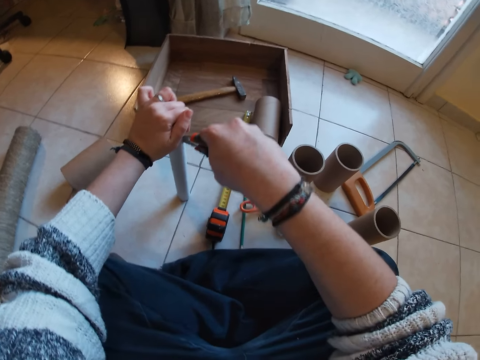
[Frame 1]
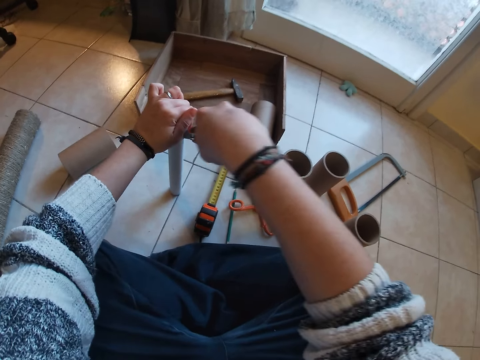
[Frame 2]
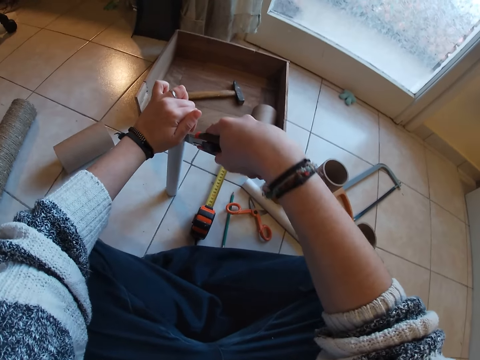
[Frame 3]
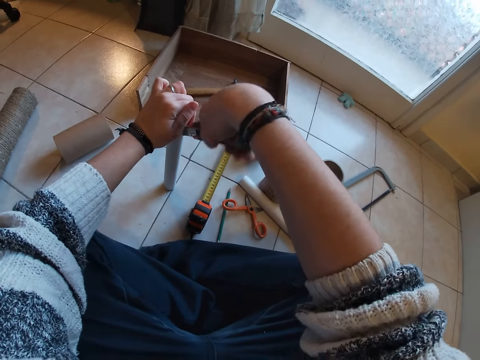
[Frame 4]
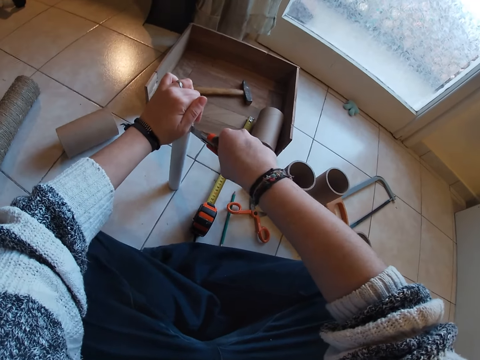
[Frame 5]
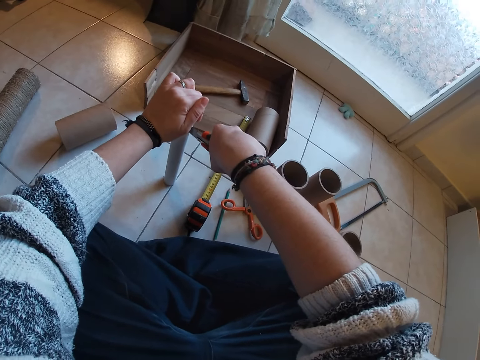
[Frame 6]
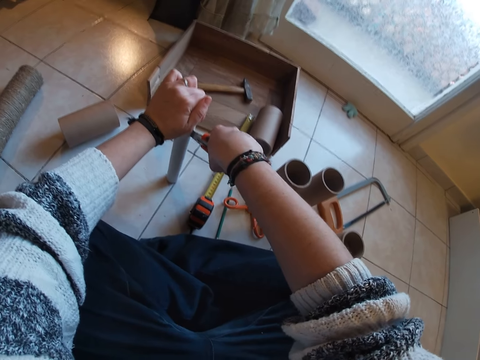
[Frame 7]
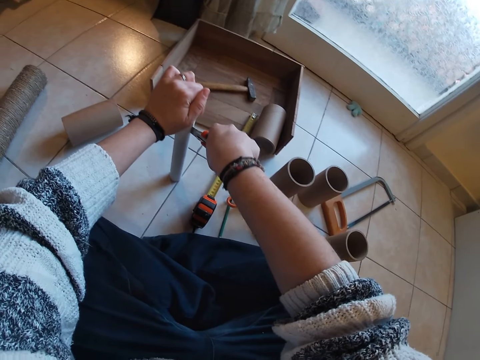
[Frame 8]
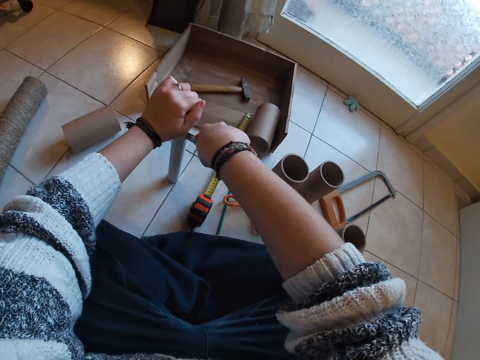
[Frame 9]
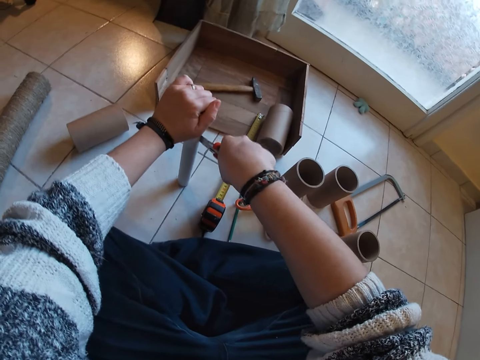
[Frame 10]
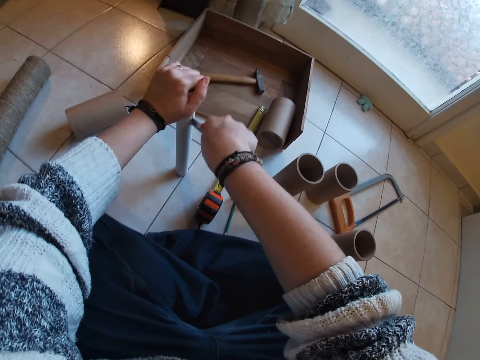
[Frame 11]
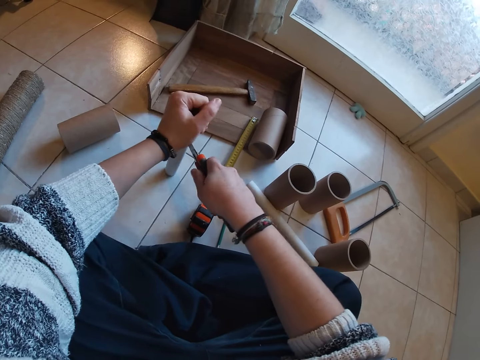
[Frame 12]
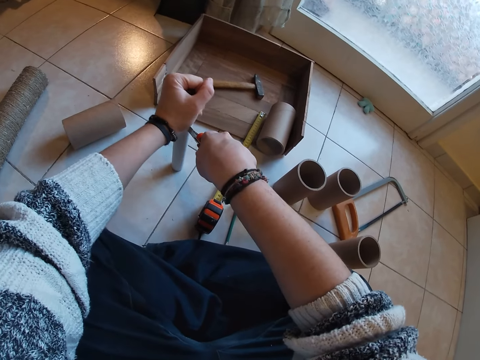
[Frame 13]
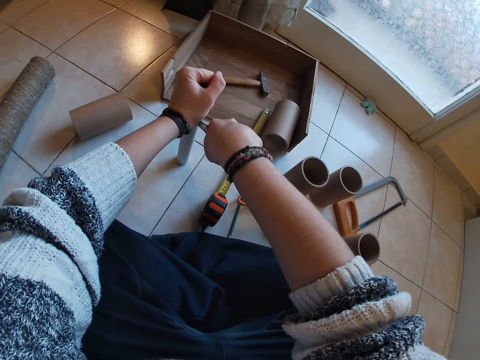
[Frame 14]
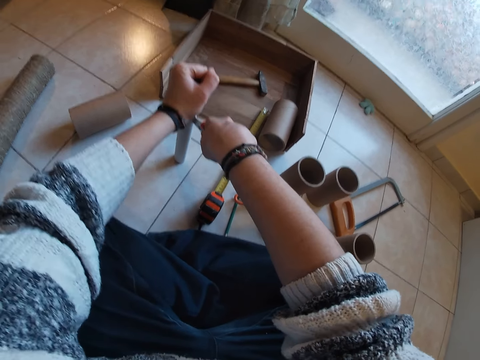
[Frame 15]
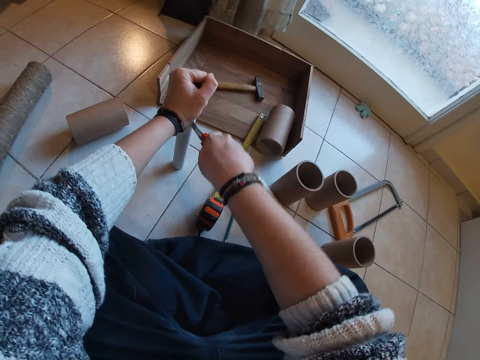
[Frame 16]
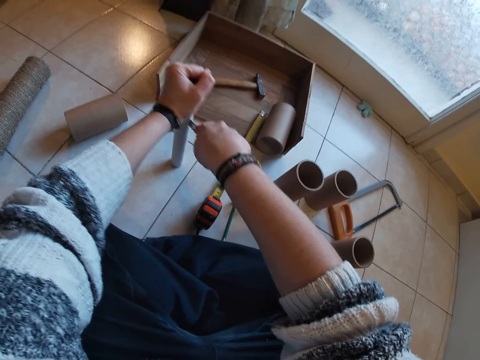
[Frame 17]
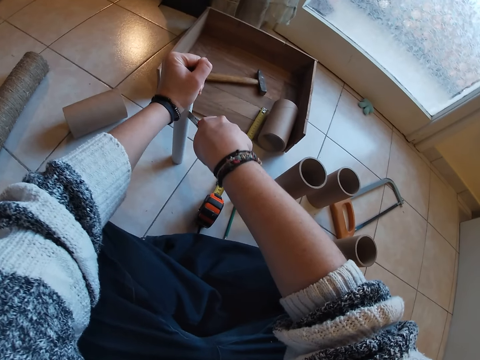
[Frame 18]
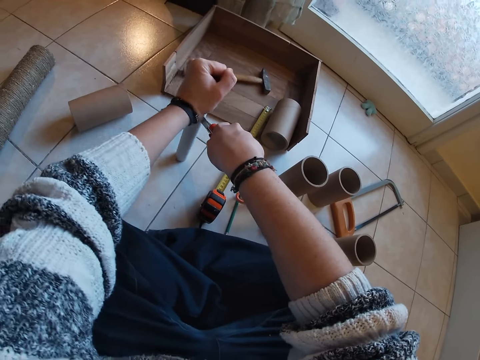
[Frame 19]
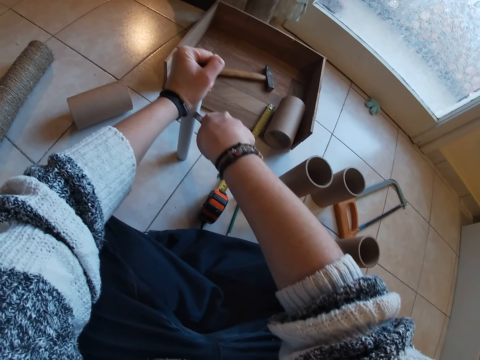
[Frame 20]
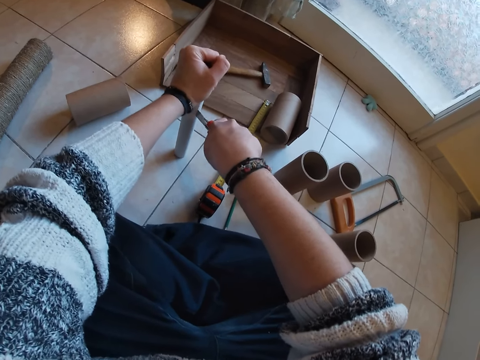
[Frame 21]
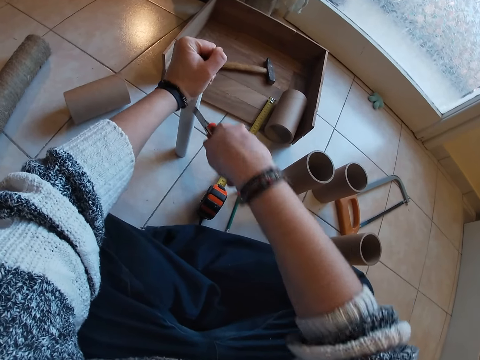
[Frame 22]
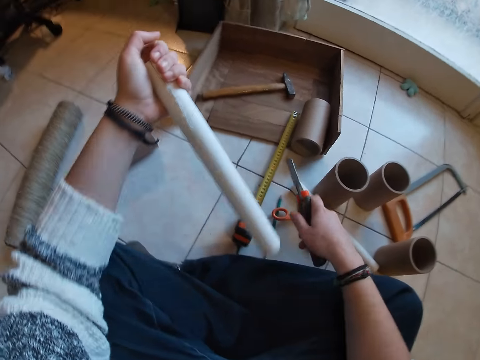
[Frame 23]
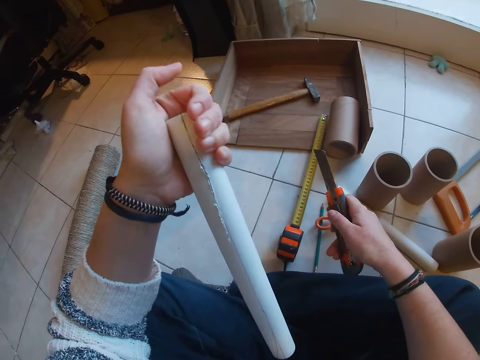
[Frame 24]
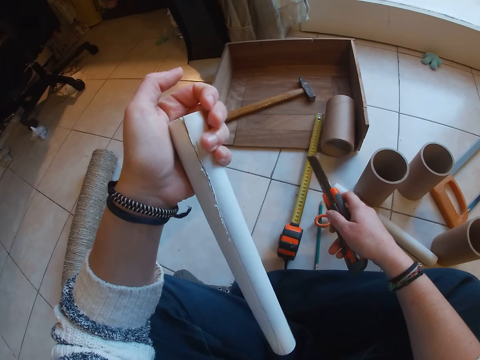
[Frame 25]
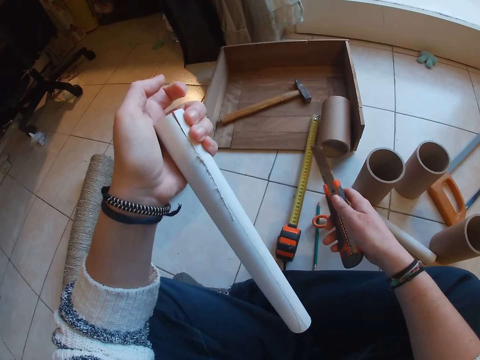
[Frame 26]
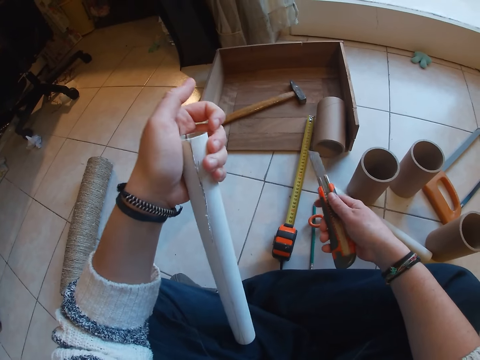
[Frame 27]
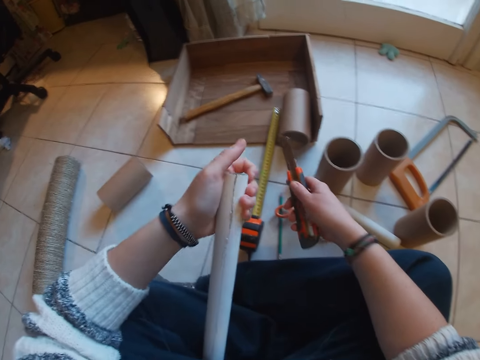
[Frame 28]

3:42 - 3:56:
The camera wearer lifts the long cardboard tube or pipe from the floor with his left hand. He looks at the pipe.

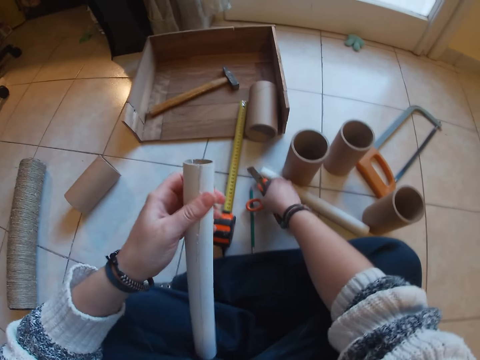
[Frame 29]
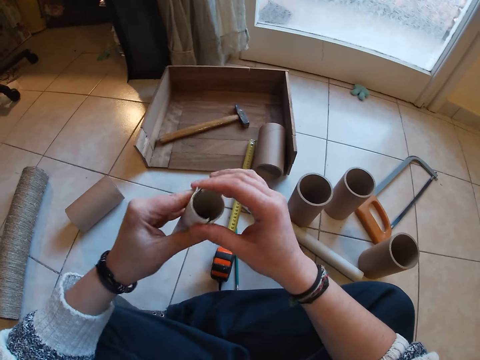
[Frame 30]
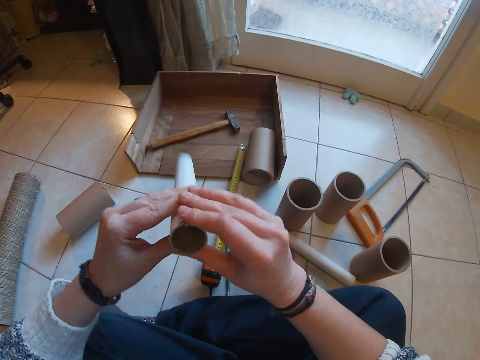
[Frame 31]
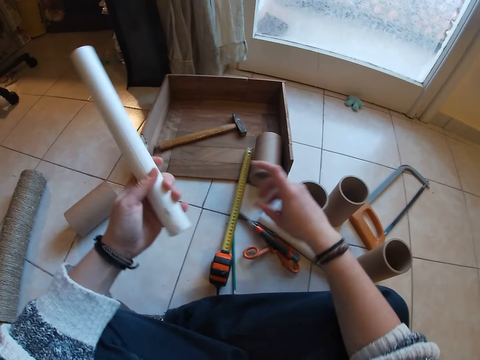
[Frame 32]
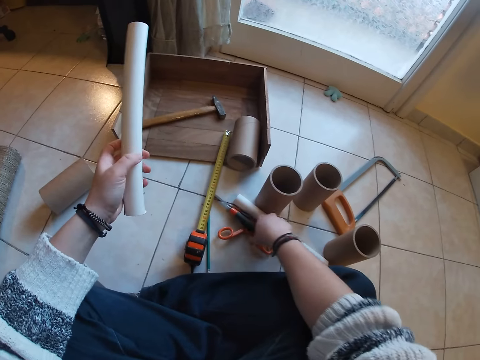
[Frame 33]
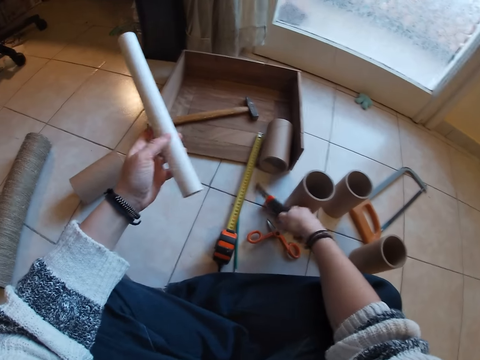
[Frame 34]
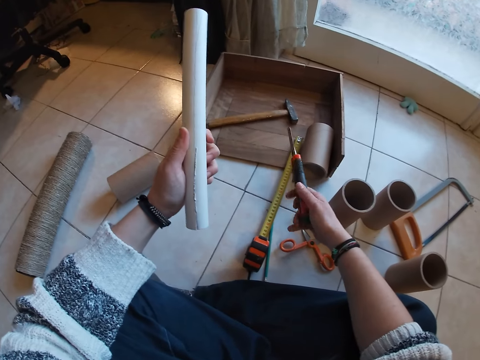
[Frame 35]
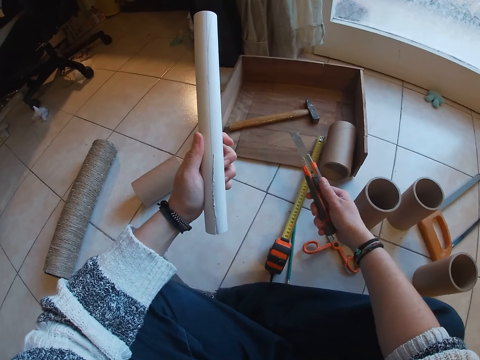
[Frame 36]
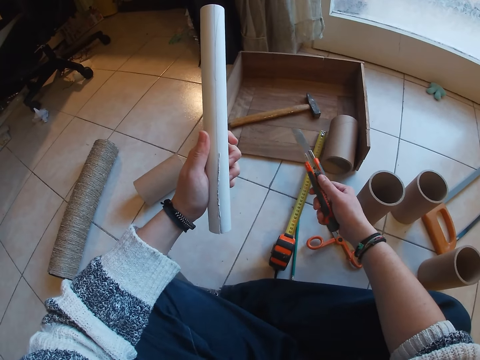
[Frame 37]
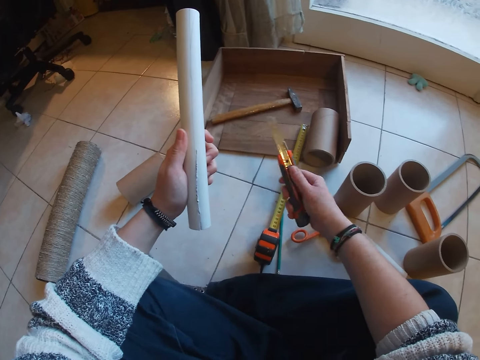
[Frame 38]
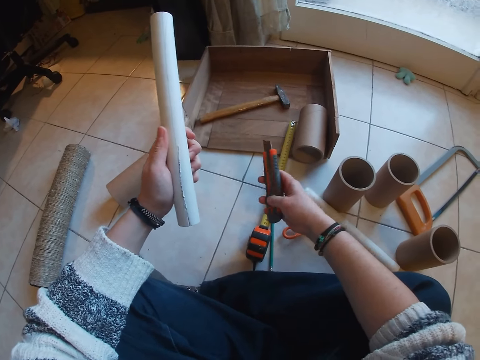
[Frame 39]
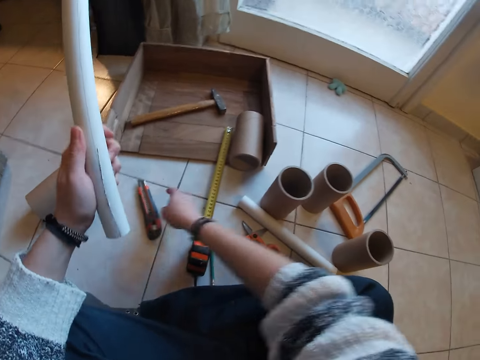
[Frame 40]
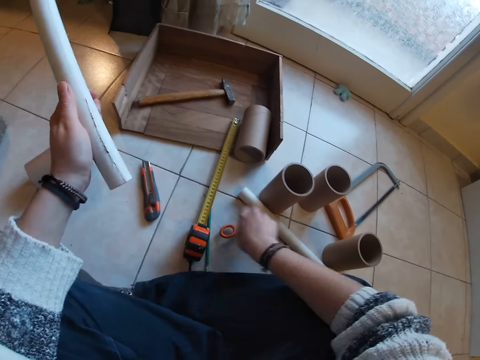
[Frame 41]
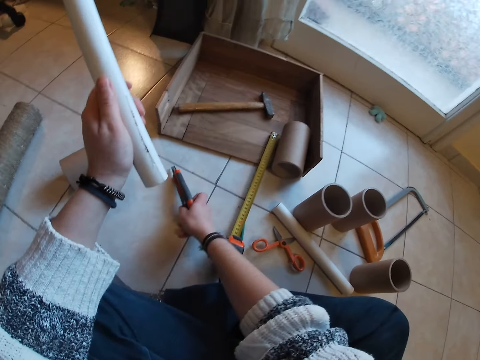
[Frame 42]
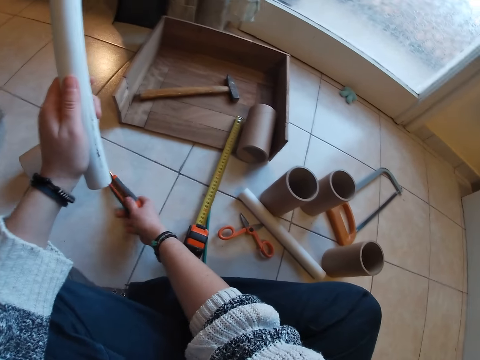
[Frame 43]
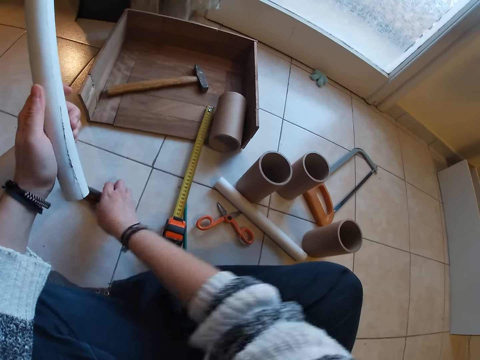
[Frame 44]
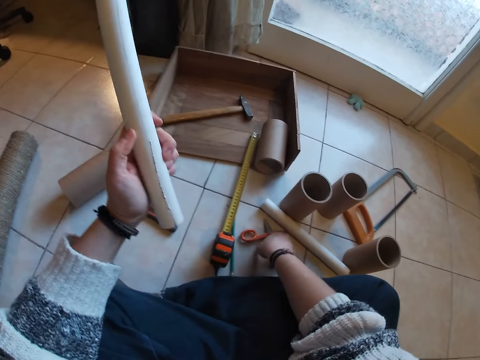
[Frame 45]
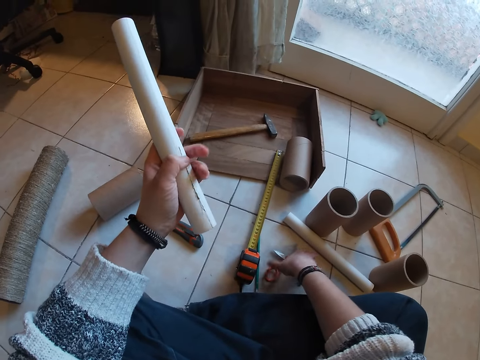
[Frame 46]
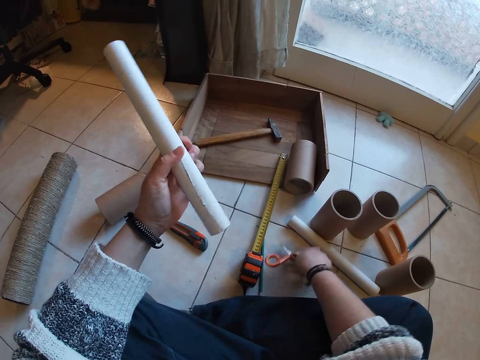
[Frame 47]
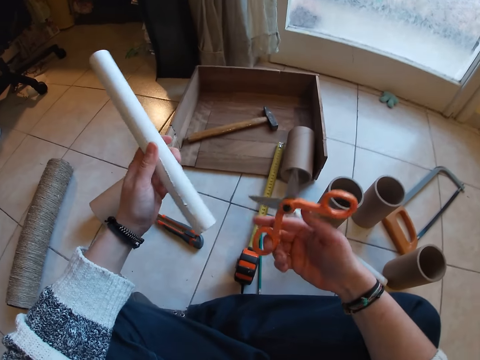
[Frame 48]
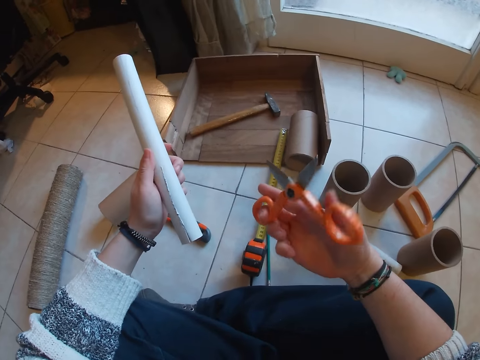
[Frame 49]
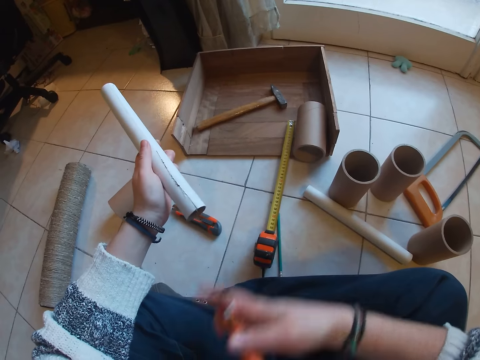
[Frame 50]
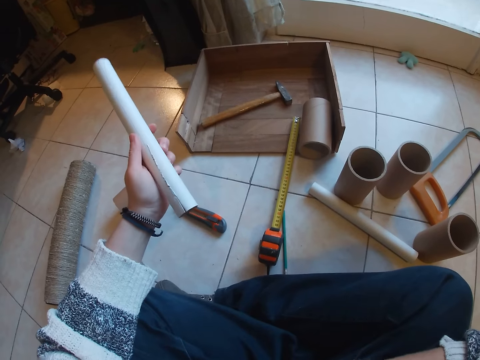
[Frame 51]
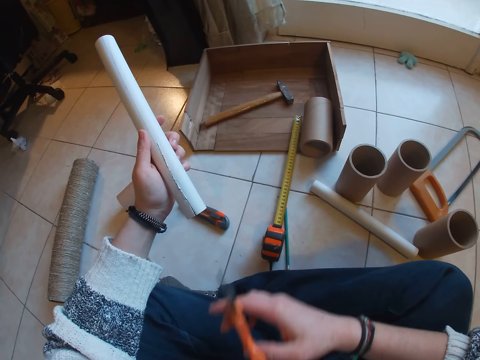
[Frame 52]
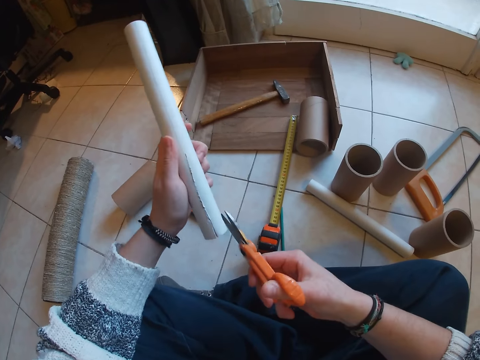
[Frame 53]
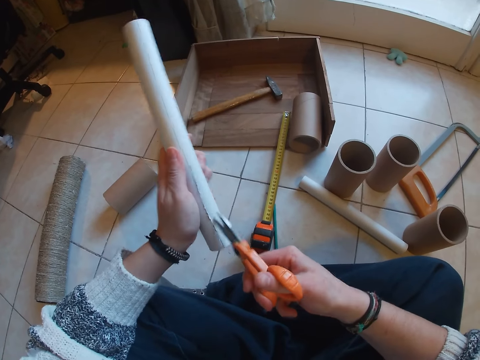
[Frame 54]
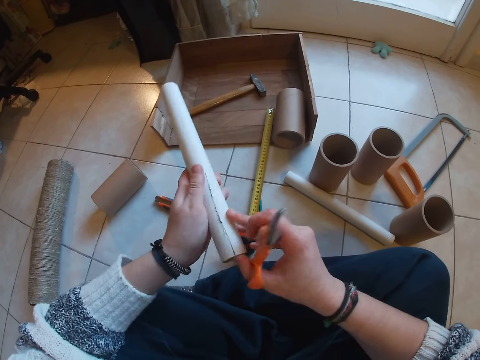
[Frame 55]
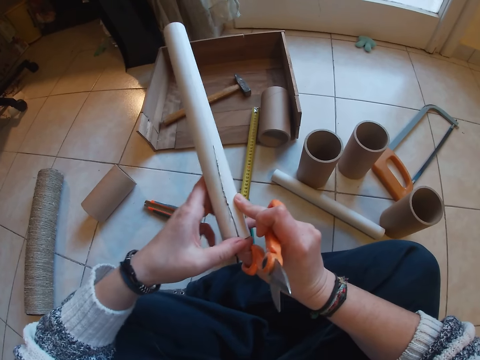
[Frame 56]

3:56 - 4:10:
The camera wearer drops the sliding utility knife on the floor with his right hand. He holds the long cardboard tube or pipe with both hands. He looks at the pipe. He passes the long cardboard tube from his right hand to his left hand. He picks the sliding utility knife from the floor with his right hand. He operates the sliding utility knife with his right hand. He adjusts the knife with the right hand. He drops the sliding utility knife to the floor with his right hand. He grabs the knife and drops the knife on the floor. He picks the pair of scissors from the floor with his right hand. He cuts the long cardboard tube with the pair of scissors in his right hand.
